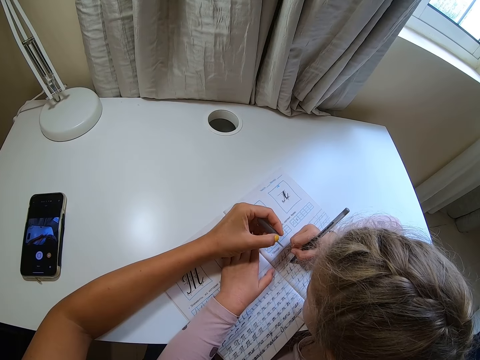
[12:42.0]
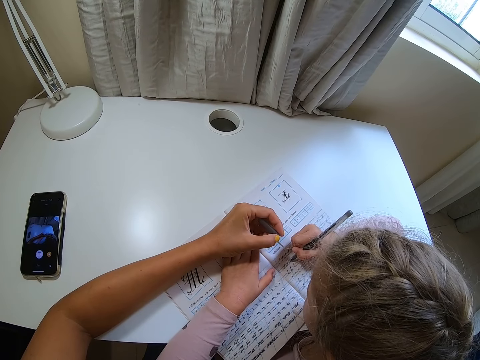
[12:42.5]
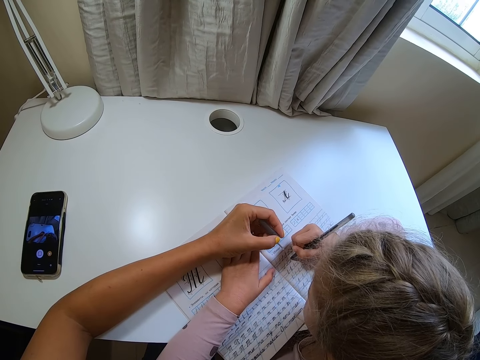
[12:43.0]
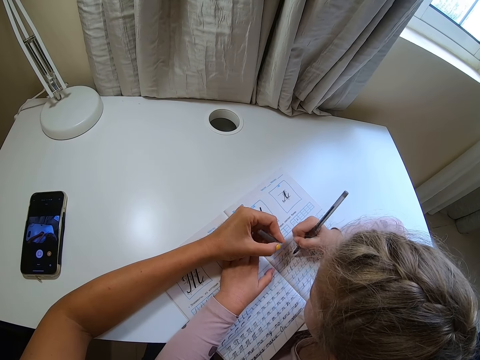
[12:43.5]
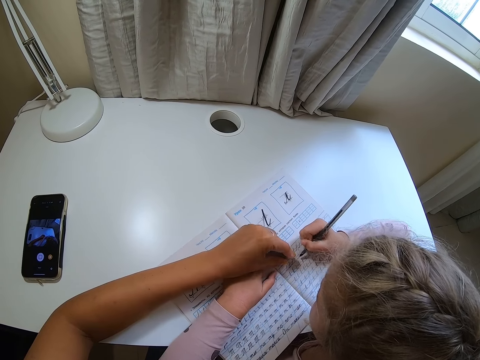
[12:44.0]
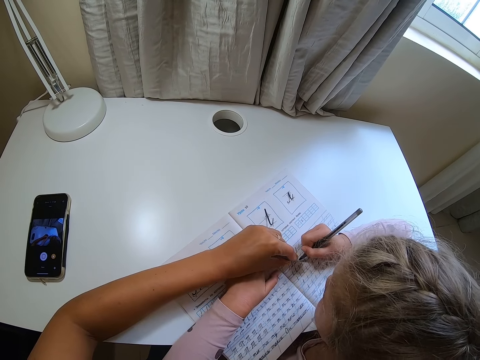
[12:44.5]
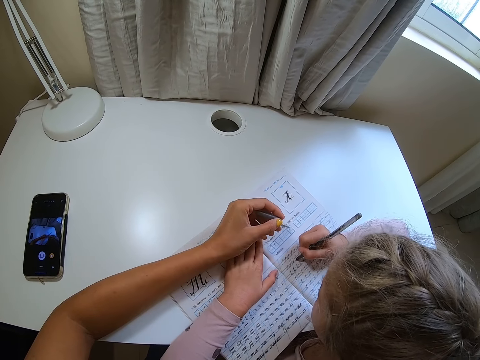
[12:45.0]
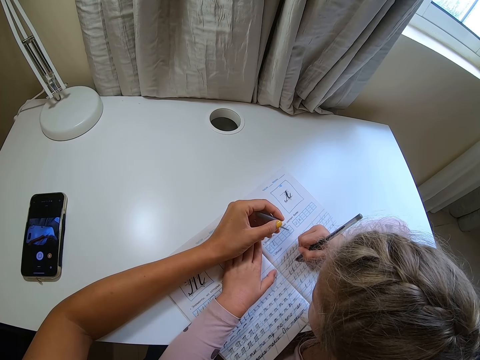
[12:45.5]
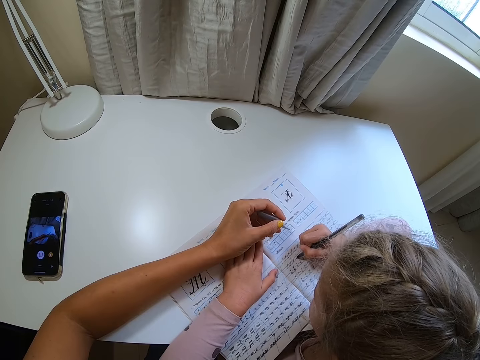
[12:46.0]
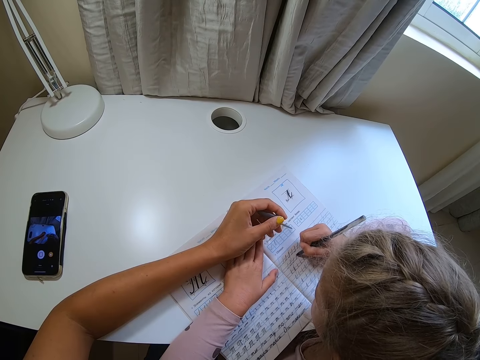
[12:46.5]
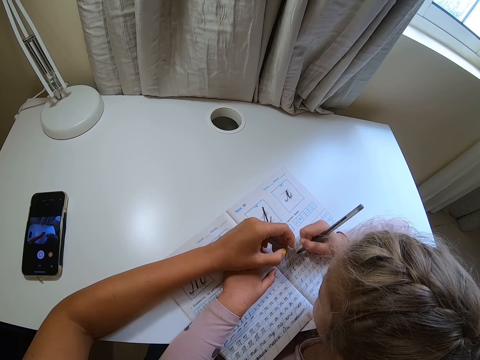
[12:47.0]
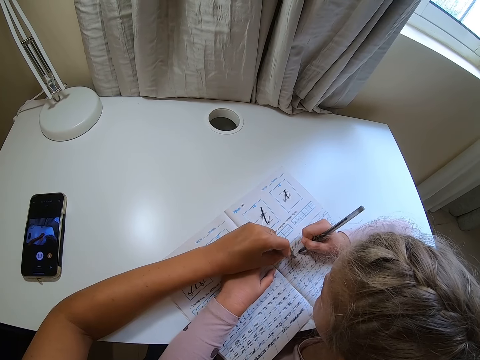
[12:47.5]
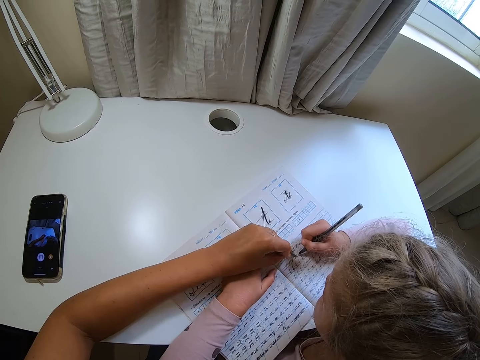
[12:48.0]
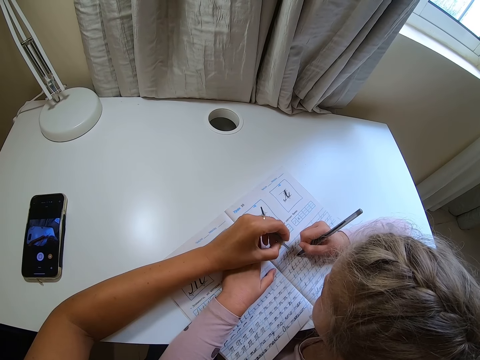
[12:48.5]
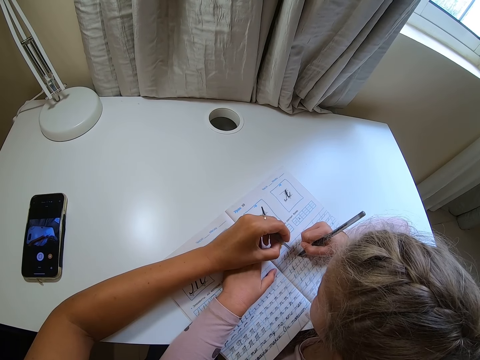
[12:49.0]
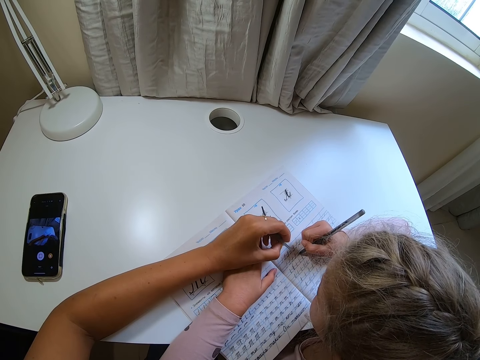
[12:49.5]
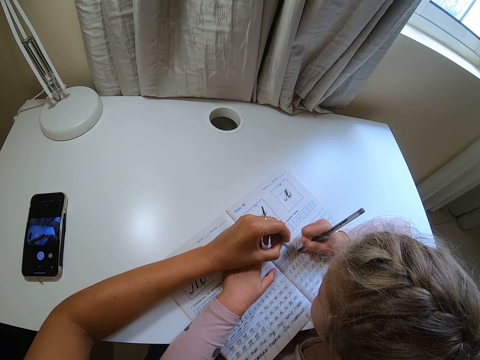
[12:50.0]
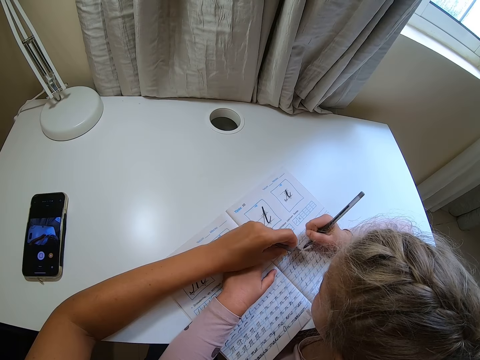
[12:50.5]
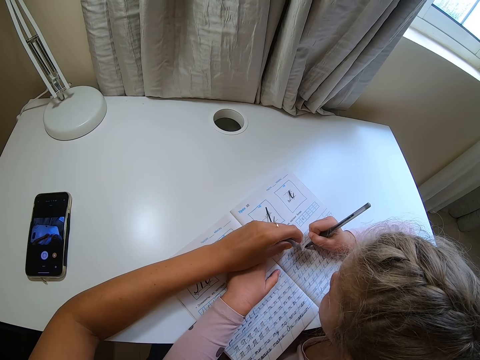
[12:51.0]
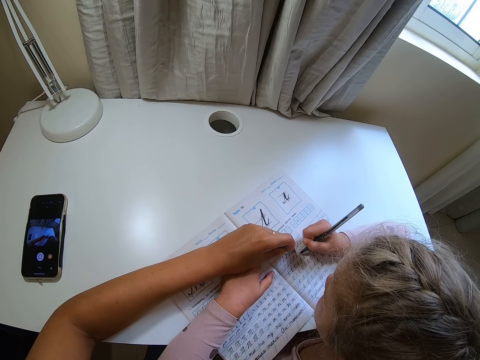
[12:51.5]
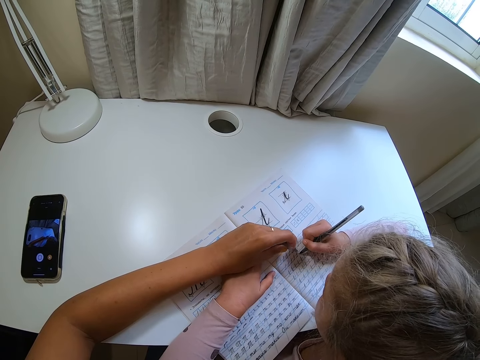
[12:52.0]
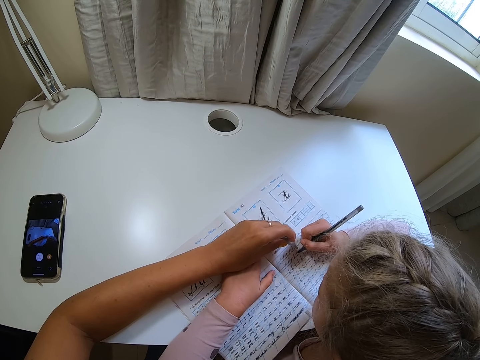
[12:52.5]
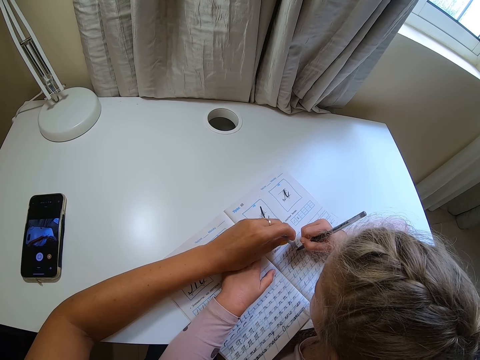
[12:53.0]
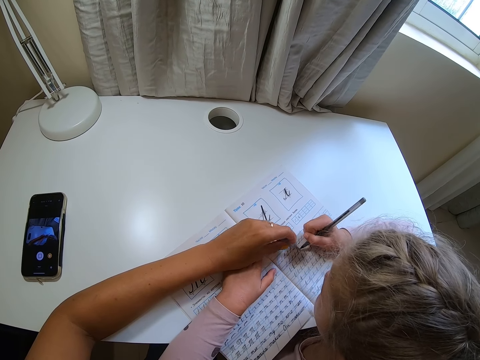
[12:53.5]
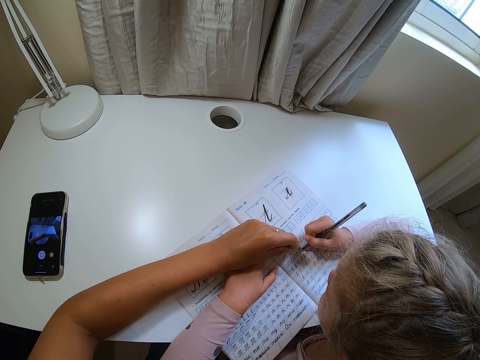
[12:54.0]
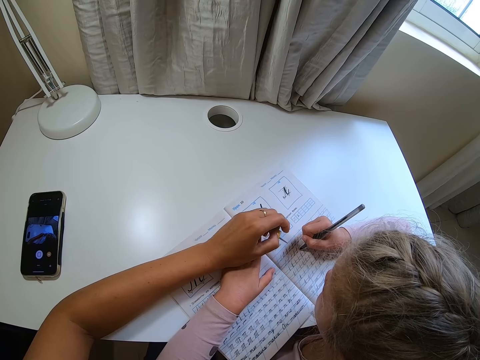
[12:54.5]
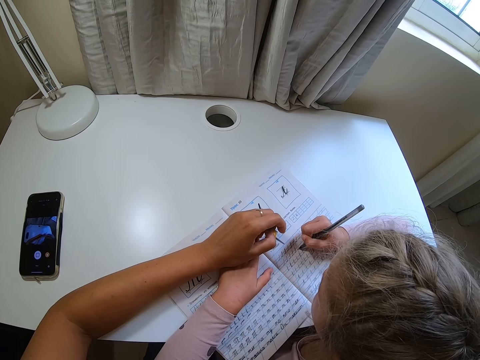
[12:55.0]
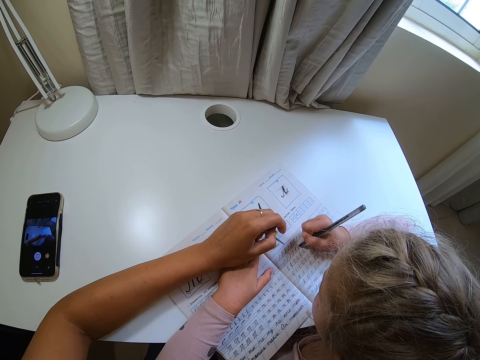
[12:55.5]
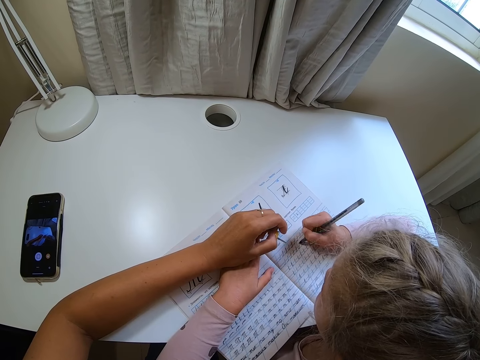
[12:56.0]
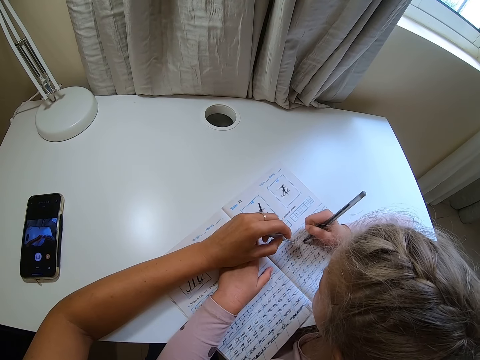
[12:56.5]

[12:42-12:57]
The camera wearer lifts a pen cap. They point at the book. A child writes on the book. The camera wearer moves the hand away. They point at the book. The child writes on the book. The camera wearer points at the book. The child writes on the book. The camera wearer moves the pen cap away. The child writes on the book.

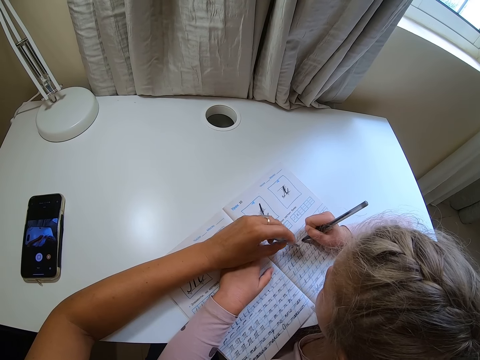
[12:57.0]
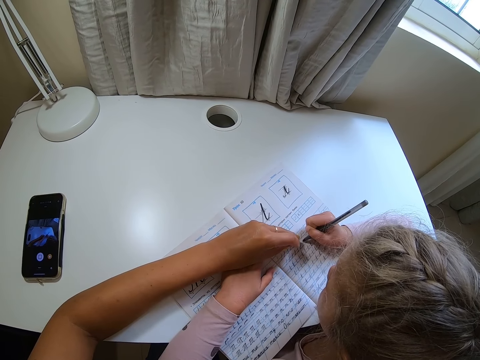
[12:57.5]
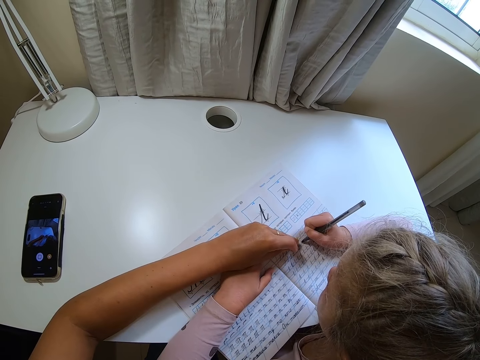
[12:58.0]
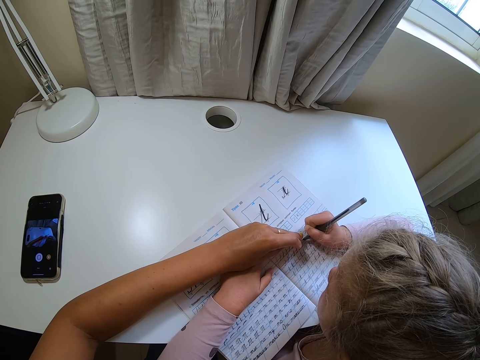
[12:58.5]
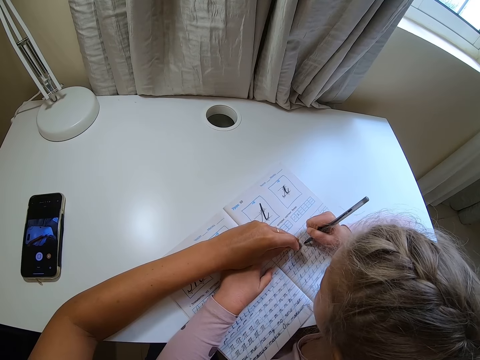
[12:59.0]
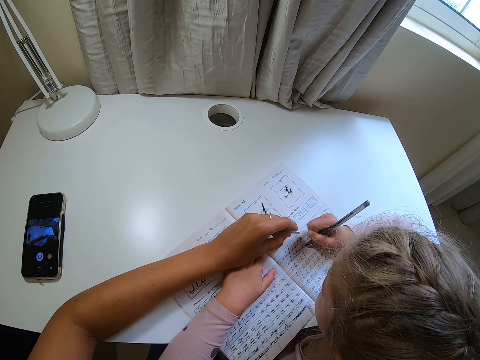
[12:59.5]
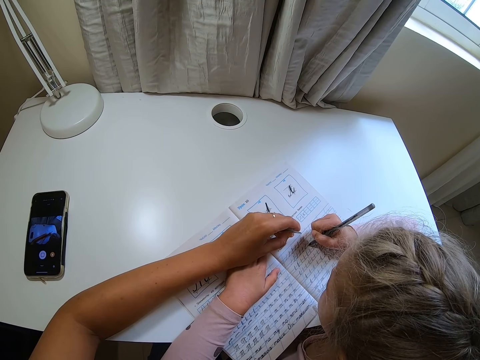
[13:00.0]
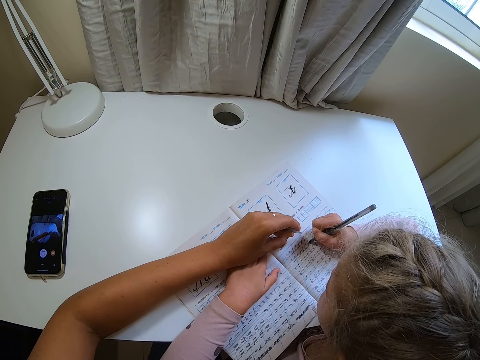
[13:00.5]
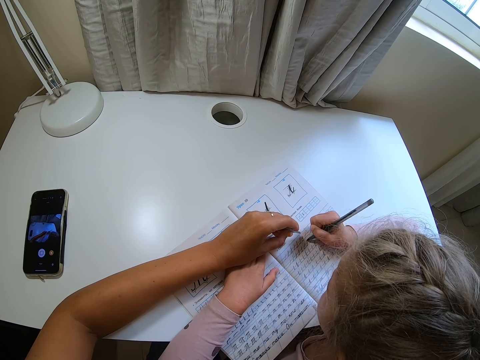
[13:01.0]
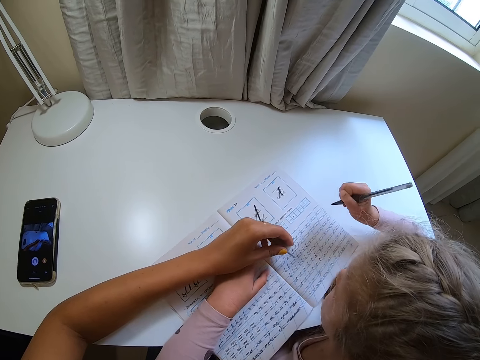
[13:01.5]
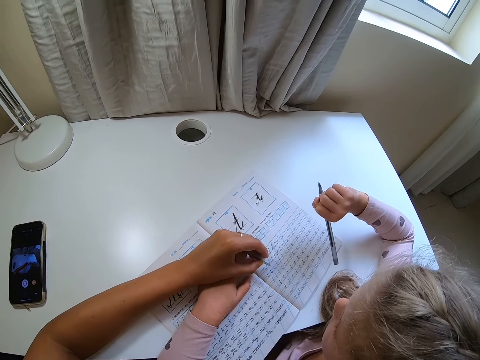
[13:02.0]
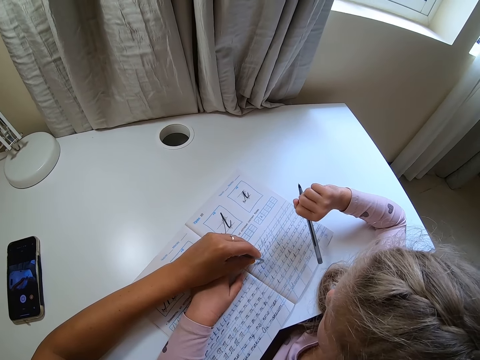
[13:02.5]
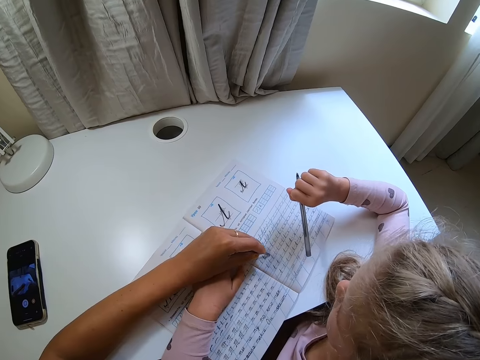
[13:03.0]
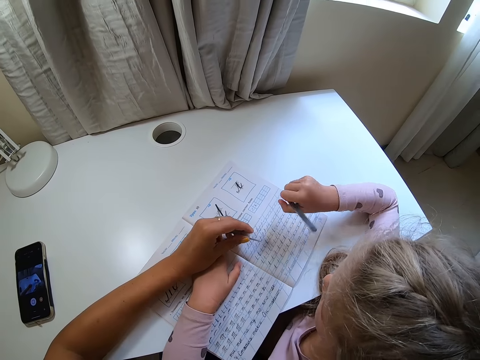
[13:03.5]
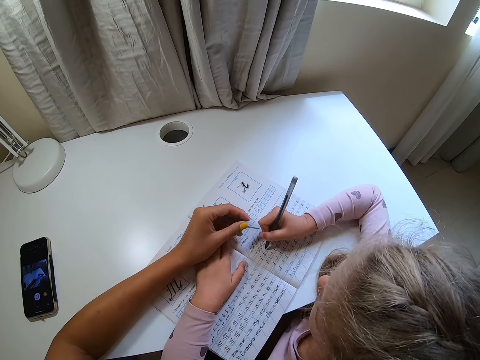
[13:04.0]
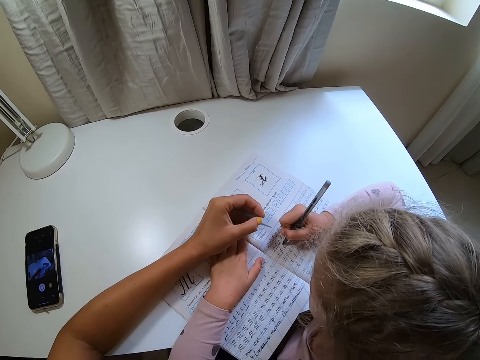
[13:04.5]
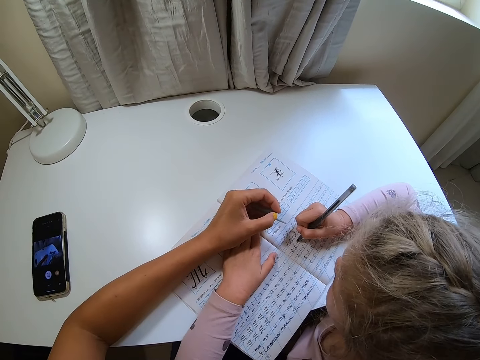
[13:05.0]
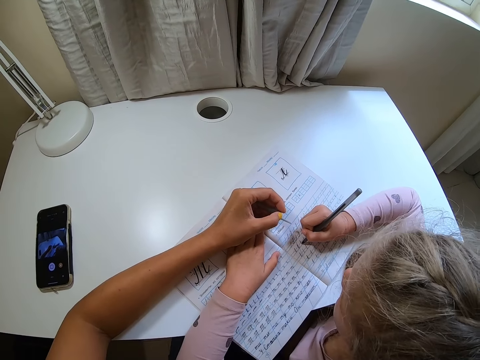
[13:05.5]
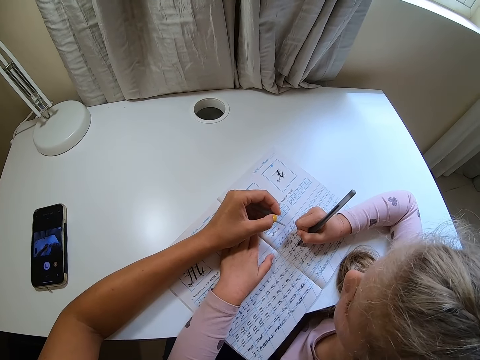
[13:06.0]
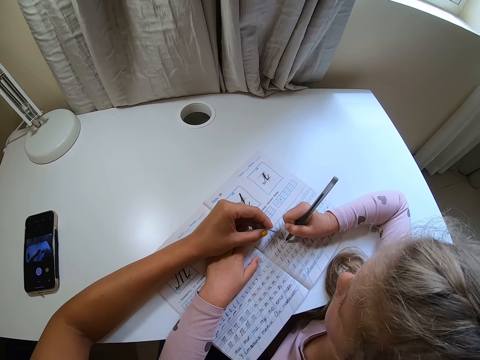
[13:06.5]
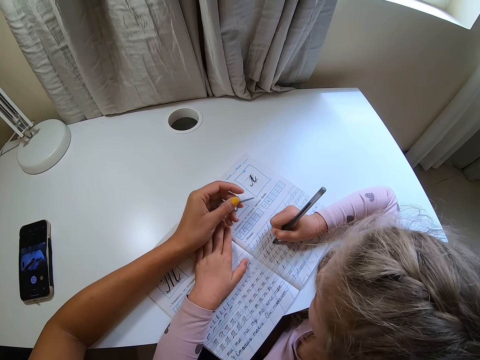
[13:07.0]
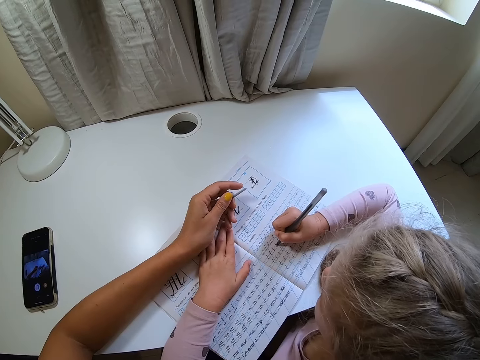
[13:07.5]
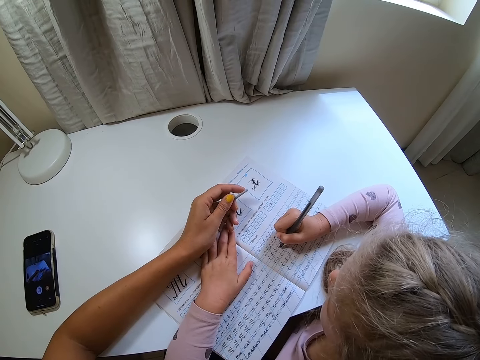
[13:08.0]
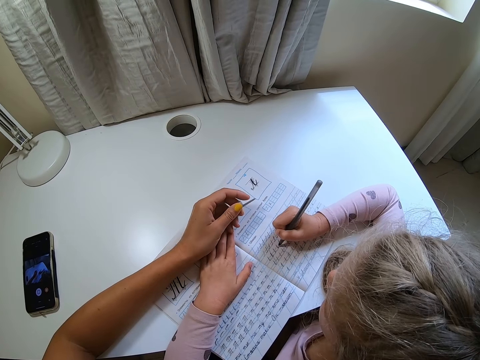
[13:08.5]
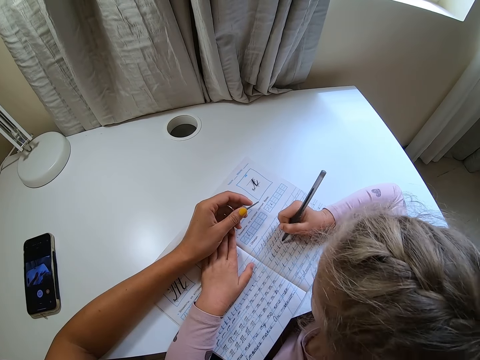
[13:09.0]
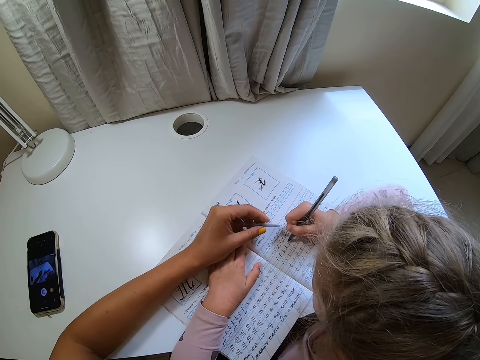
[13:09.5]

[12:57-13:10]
A child writes on the book. The camera wearer points at the book. The child writes on the book. The camera wearer points at the book. The child lifts a pen. The child writes on the book. The camera wearer points at the book.
